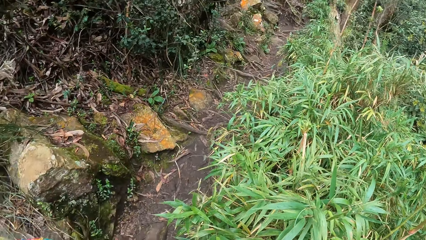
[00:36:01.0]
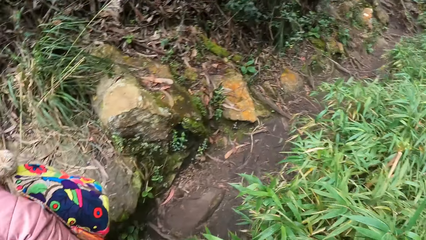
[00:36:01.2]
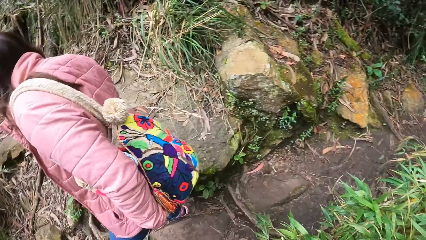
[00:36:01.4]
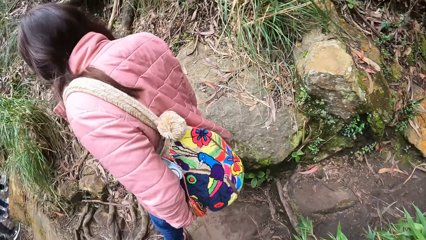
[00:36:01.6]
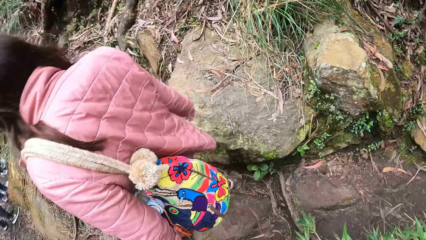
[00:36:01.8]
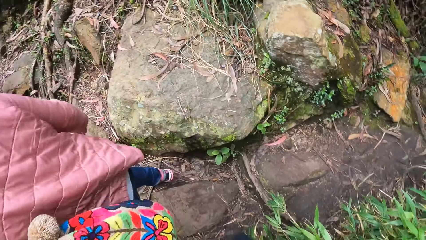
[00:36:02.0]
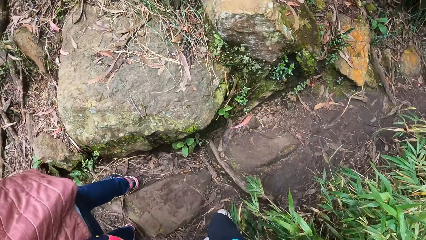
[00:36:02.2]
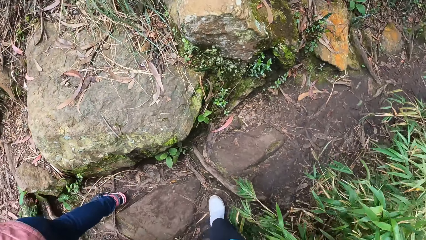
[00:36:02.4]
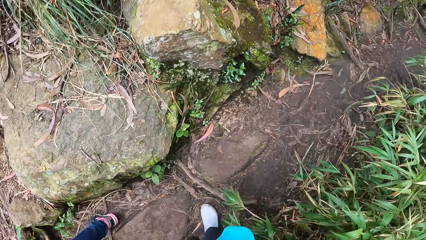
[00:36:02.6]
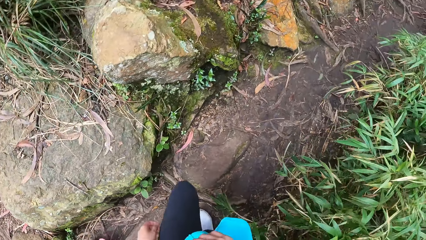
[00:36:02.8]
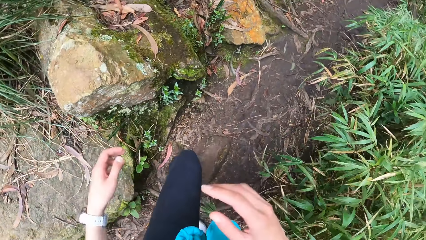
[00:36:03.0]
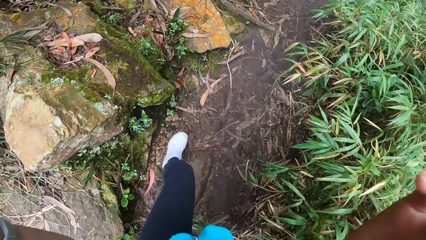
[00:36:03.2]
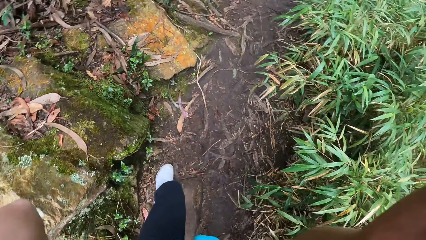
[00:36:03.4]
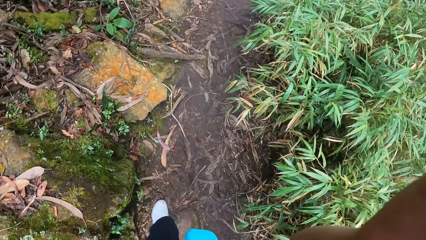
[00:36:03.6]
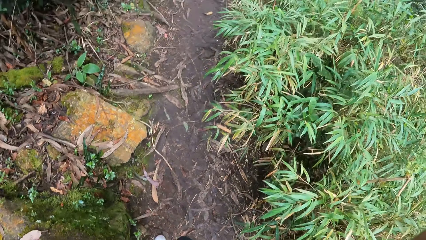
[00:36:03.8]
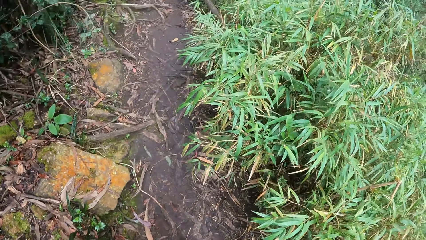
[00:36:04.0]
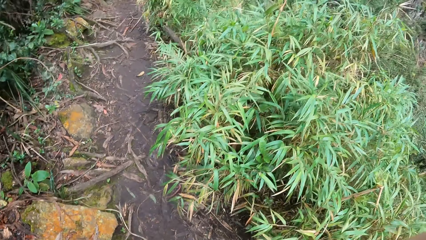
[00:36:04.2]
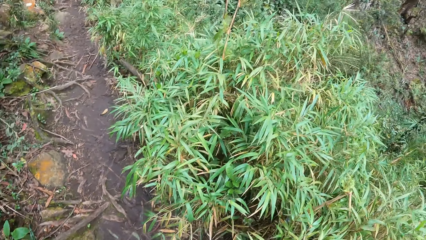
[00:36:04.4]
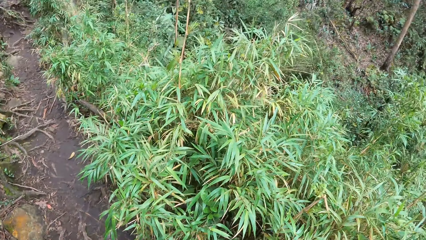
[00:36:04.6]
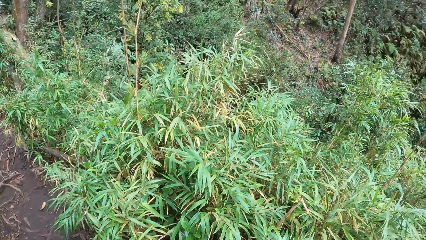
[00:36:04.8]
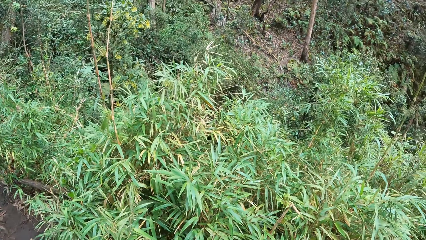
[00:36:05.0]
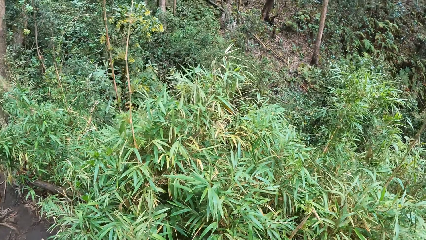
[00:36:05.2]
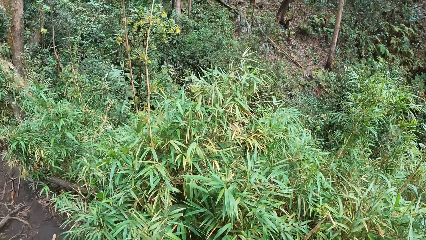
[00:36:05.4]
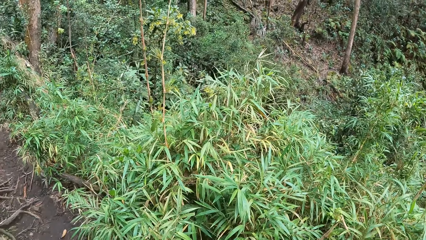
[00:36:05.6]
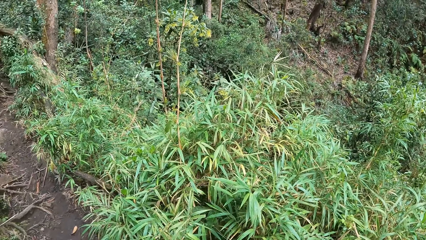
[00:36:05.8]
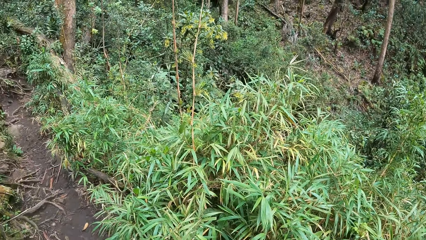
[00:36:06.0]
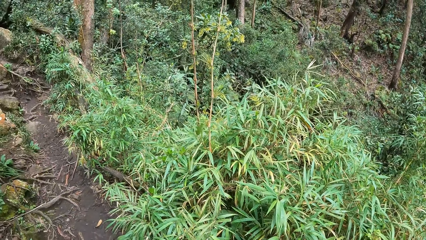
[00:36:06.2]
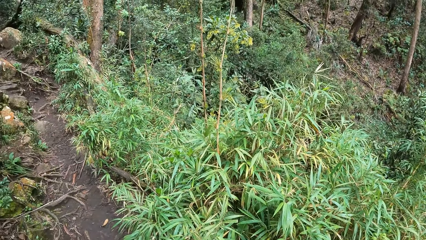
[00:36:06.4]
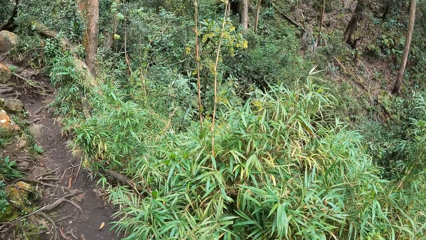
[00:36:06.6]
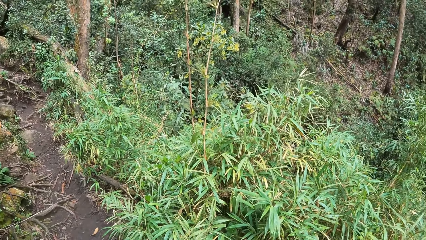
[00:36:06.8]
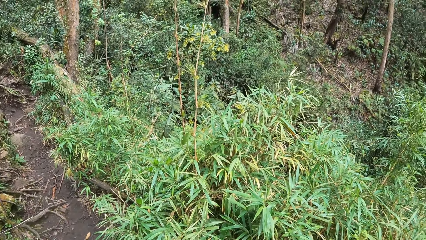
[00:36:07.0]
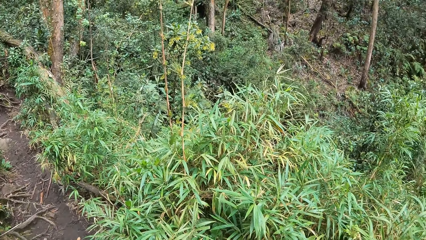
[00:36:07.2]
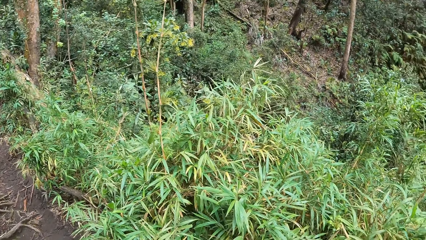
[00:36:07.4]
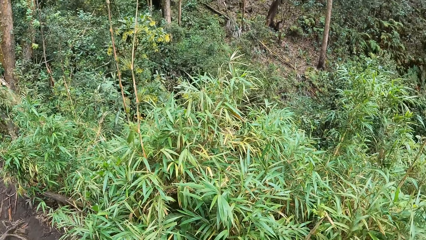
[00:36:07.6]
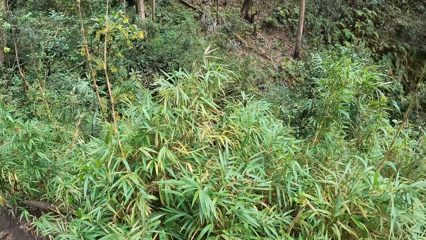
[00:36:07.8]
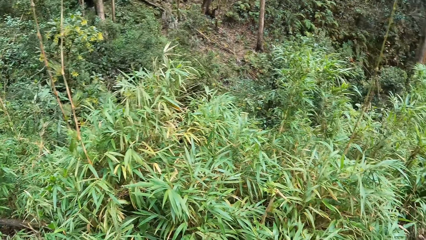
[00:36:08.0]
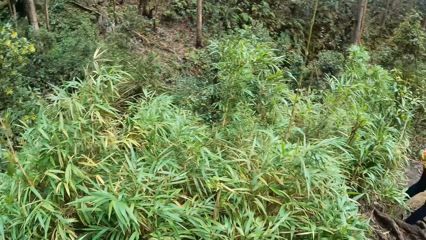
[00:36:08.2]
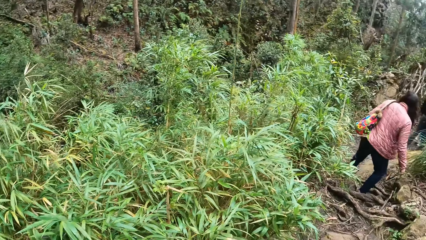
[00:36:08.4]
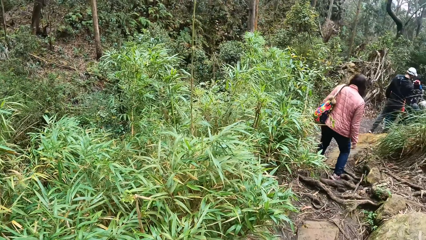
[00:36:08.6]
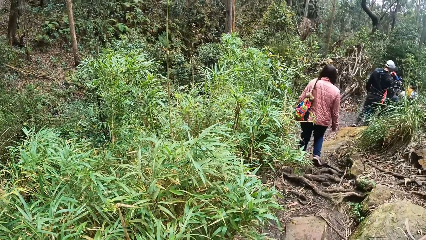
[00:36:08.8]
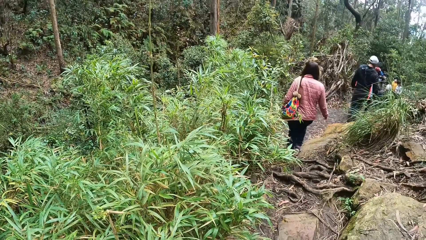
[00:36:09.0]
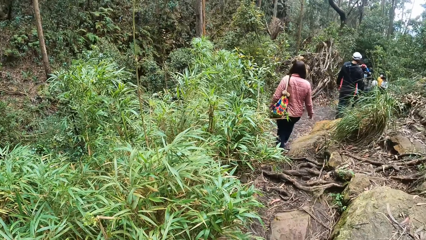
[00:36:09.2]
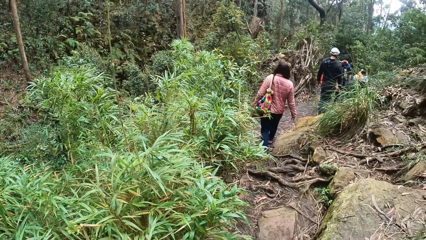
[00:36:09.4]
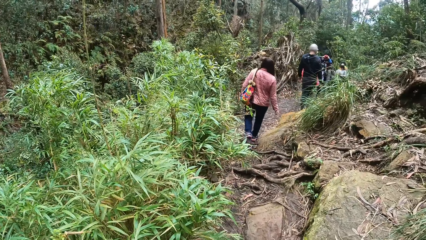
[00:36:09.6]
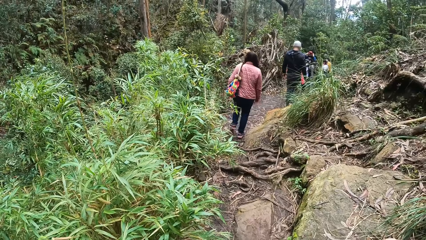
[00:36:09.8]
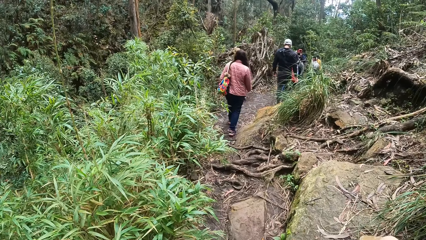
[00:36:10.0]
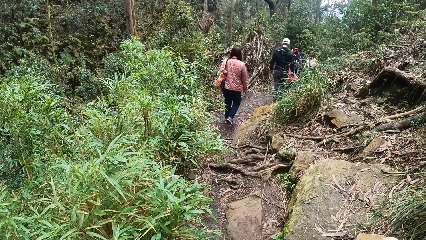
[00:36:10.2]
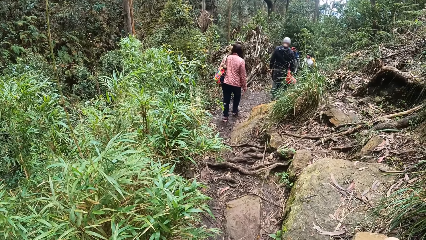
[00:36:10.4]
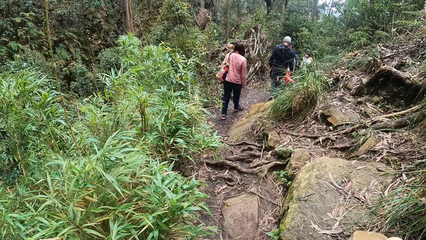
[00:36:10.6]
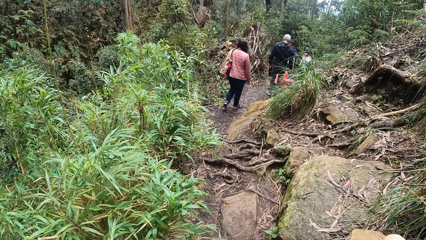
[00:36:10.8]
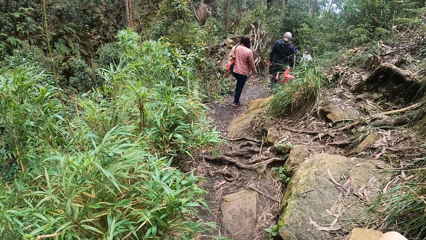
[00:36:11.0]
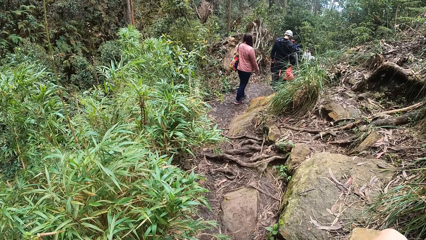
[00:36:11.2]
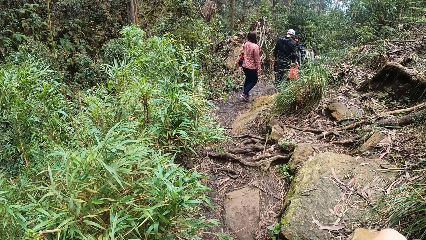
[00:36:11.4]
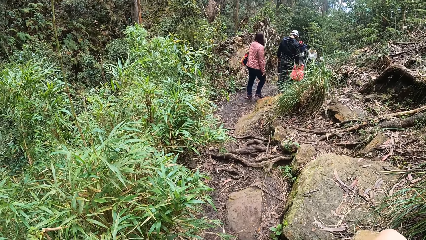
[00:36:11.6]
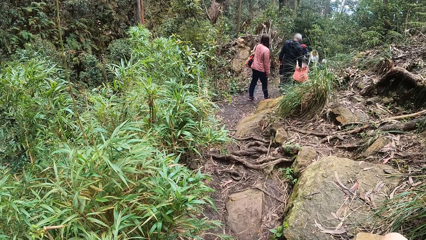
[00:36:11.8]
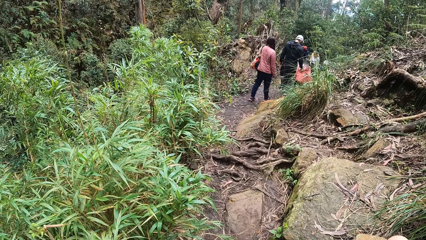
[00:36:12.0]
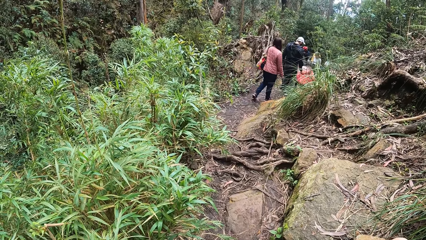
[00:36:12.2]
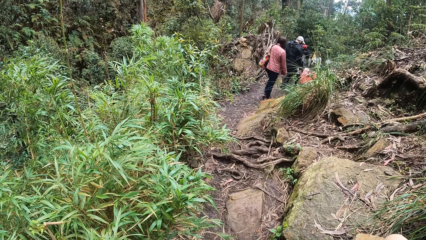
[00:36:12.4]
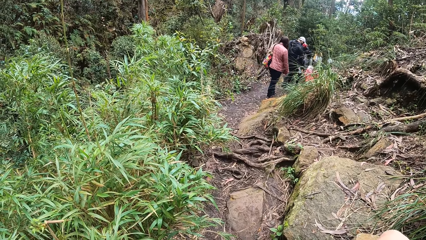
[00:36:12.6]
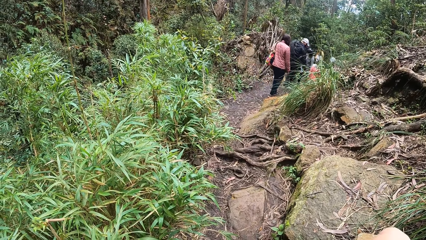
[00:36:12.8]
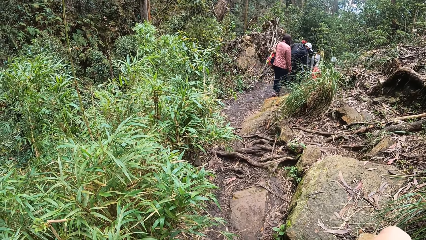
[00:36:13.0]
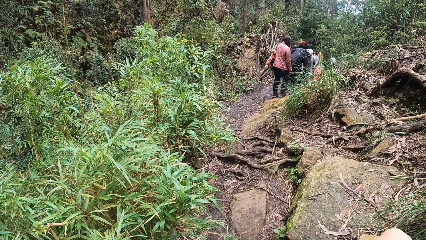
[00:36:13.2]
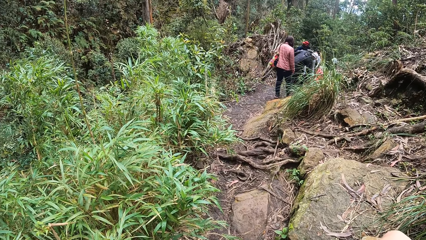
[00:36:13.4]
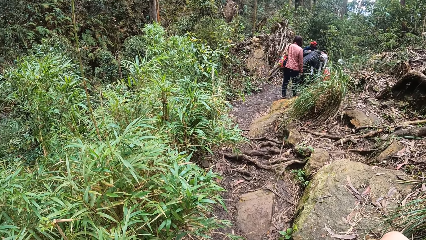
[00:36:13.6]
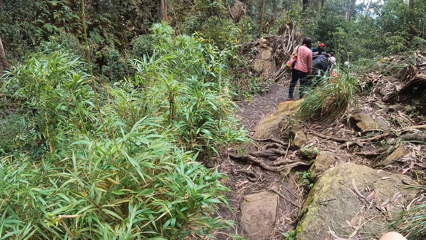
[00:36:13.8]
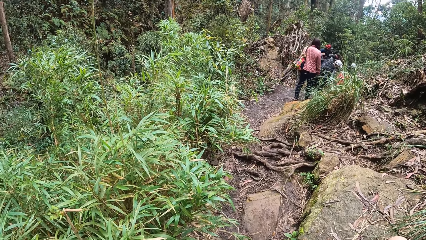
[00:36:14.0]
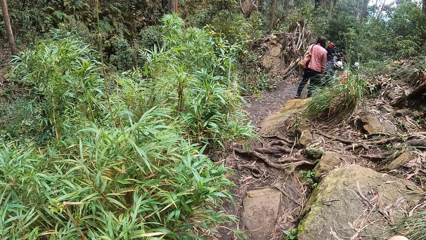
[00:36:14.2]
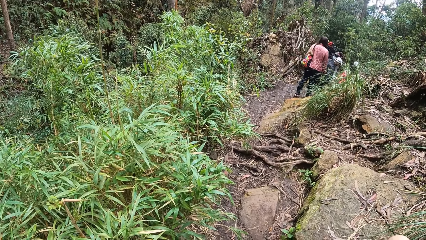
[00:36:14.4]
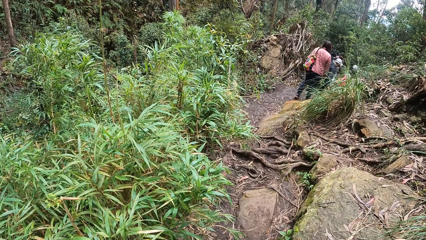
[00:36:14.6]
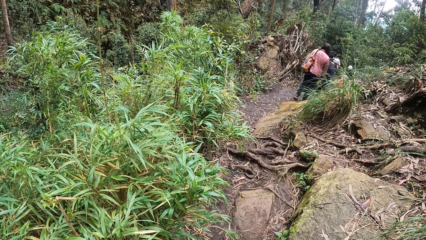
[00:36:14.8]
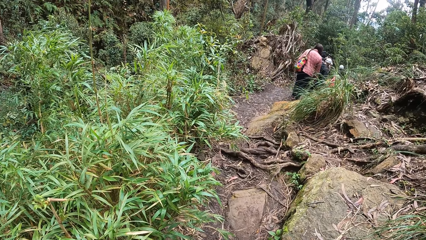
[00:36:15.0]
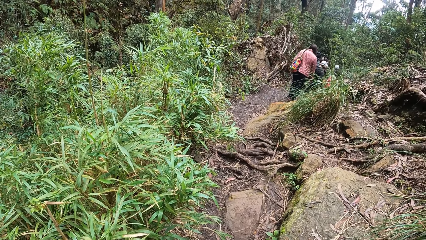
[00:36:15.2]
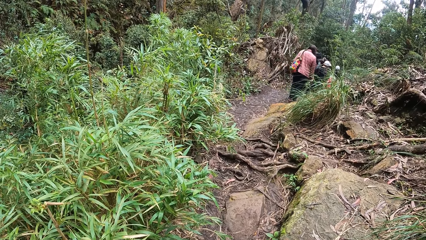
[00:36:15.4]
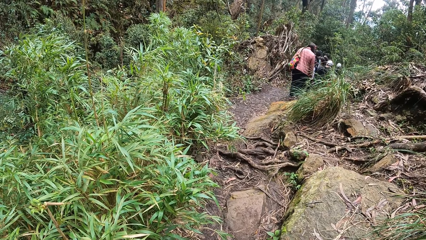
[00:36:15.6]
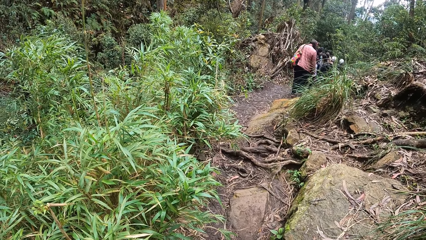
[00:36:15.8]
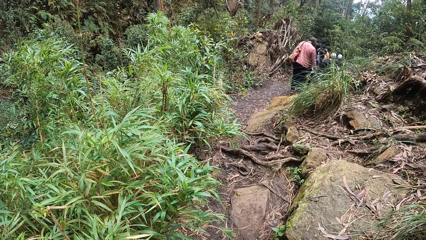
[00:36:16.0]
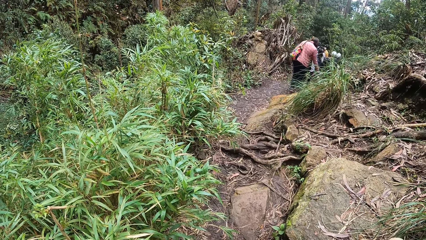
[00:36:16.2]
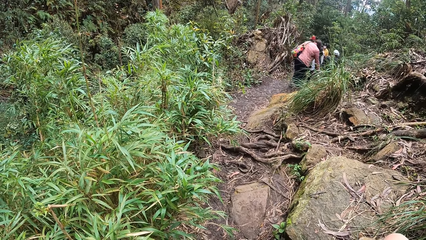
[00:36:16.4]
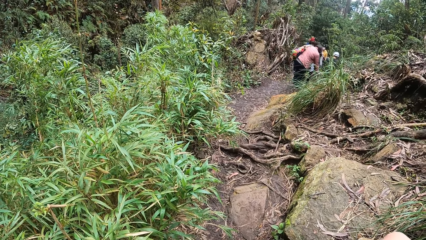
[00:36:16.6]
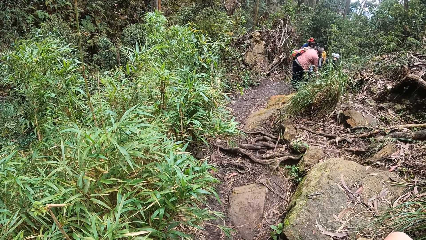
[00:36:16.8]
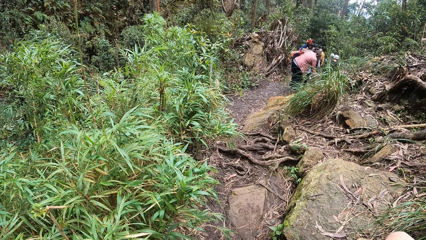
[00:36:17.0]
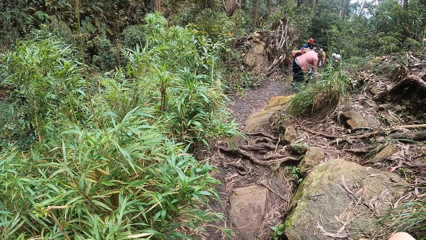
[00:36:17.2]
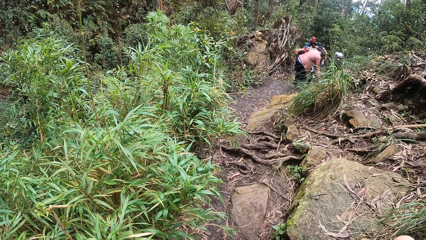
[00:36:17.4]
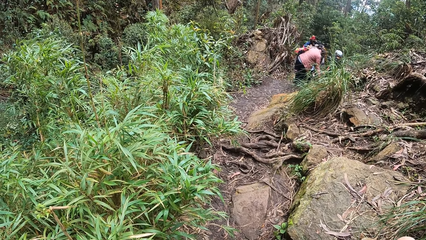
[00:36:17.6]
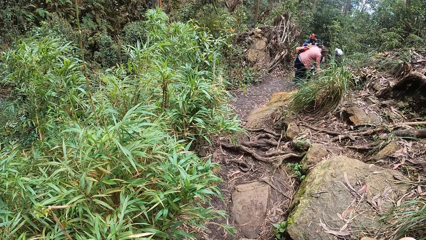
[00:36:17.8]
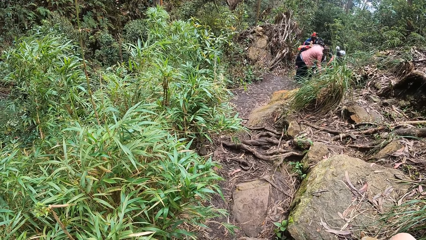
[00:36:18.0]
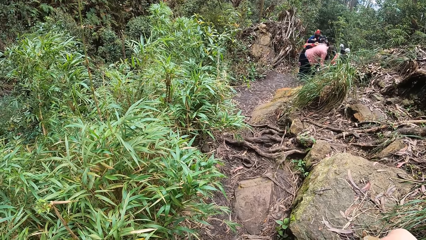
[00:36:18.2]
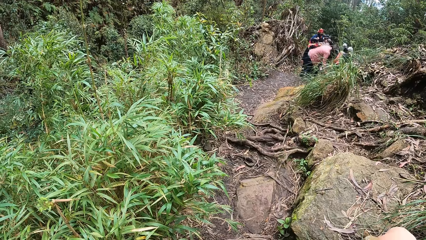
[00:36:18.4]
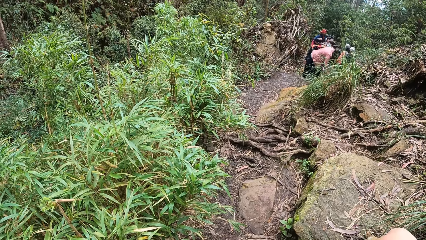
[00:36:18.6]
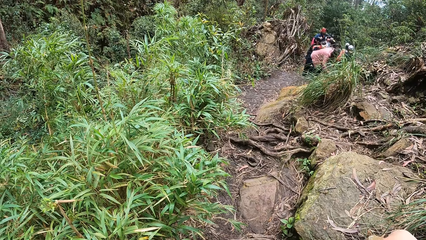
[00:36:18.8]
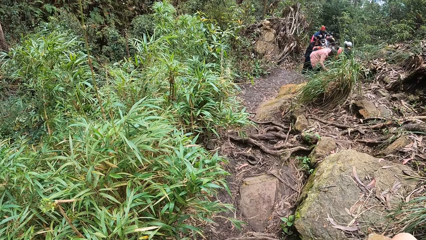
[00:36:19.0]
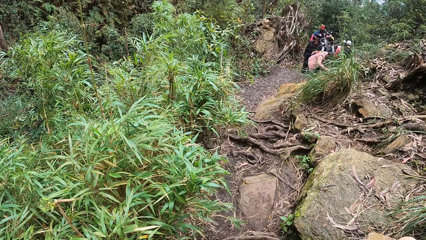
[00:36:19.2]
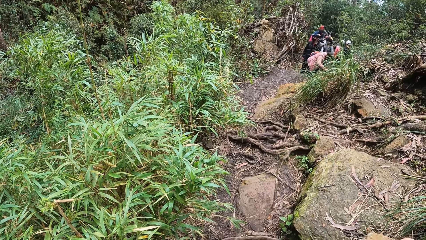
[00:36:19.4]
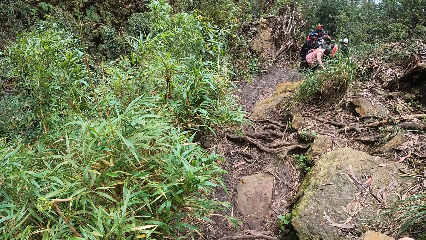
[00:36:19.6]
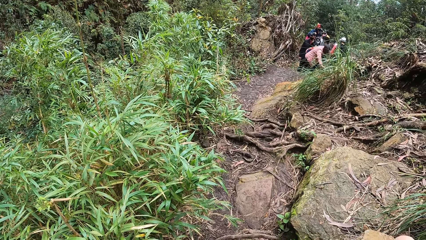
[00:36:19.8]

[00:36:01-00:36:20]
The camera wearer lifts her hands toward her head. She looks back at the people. A woman places her right hand on a stone. The woman climbs down a hill.
